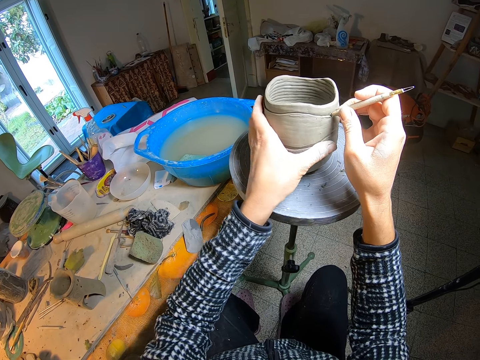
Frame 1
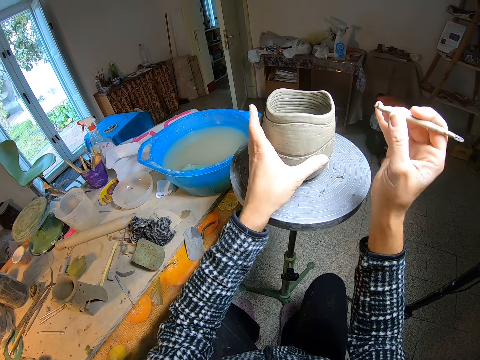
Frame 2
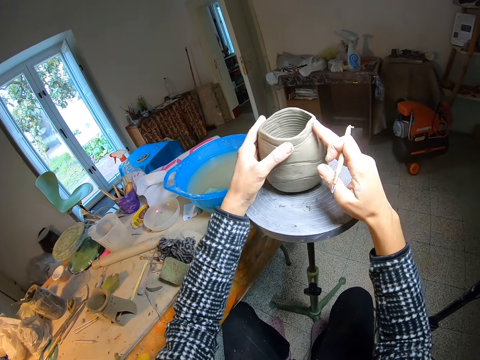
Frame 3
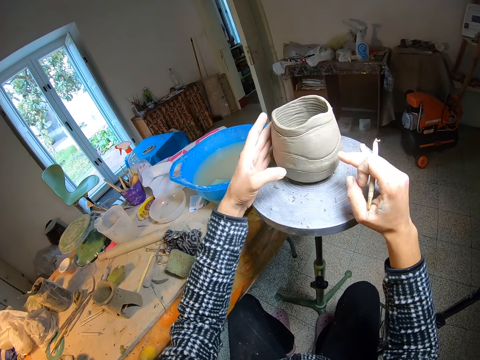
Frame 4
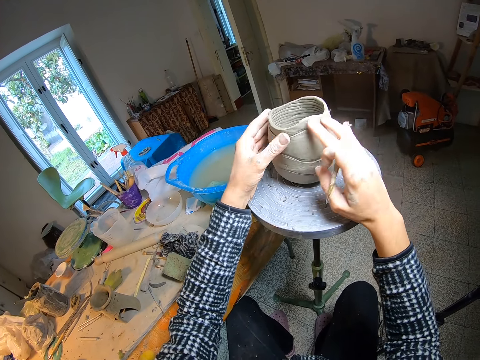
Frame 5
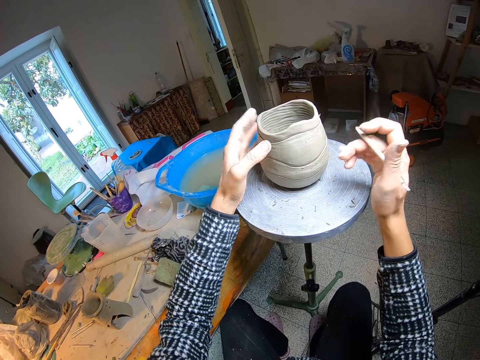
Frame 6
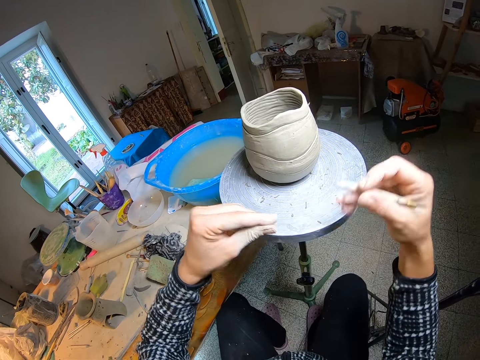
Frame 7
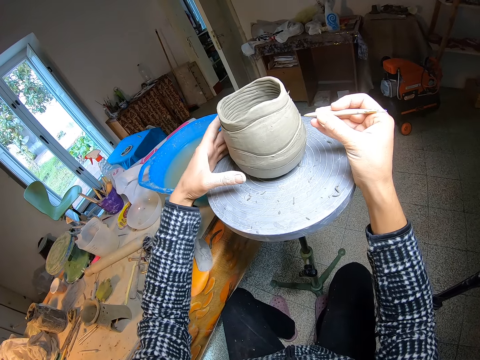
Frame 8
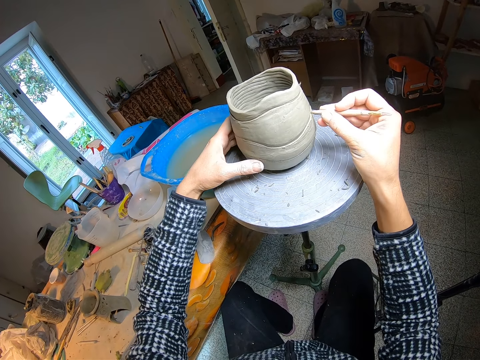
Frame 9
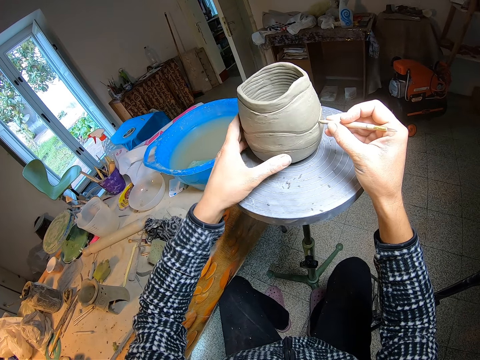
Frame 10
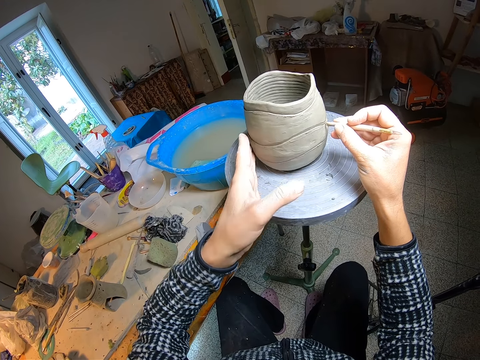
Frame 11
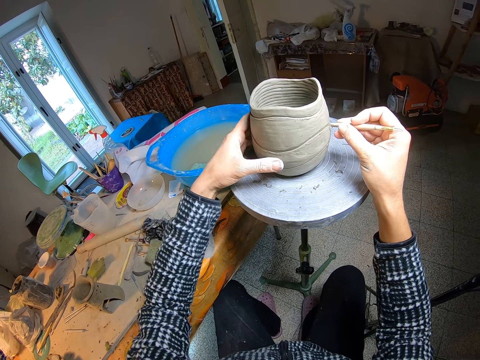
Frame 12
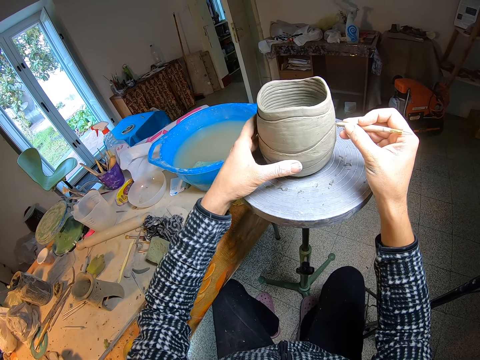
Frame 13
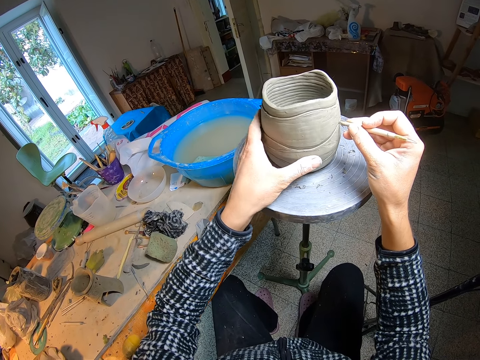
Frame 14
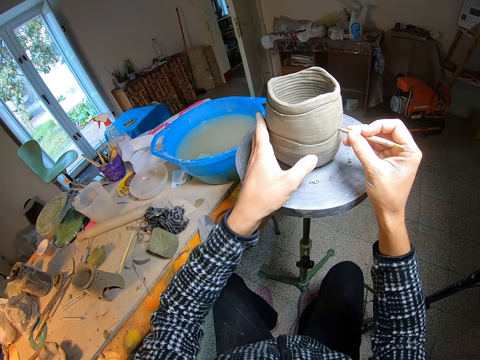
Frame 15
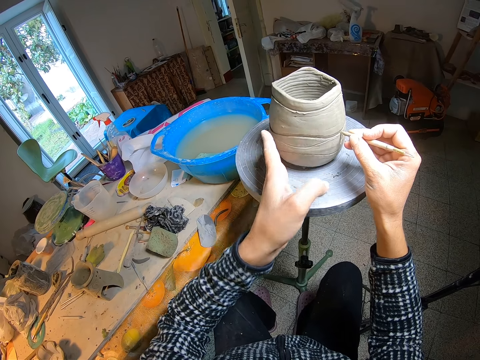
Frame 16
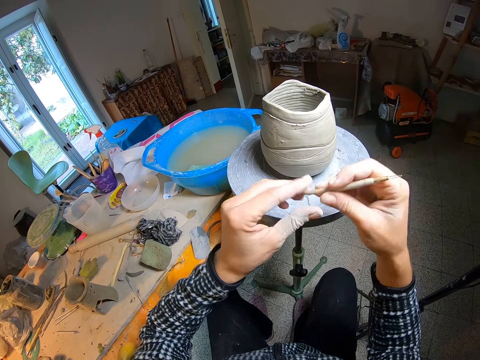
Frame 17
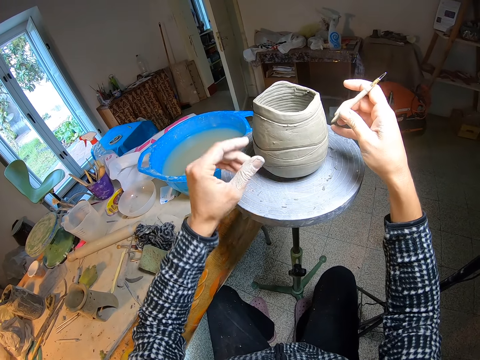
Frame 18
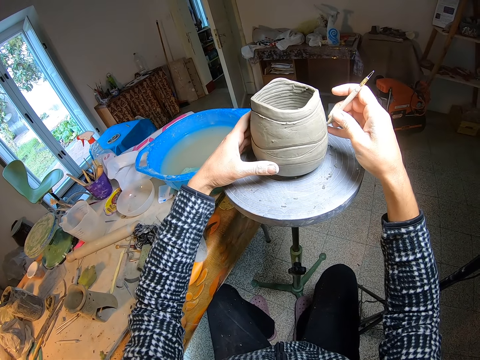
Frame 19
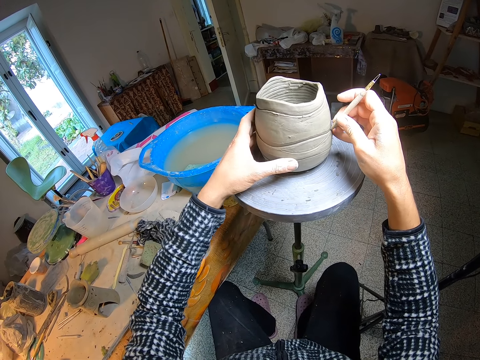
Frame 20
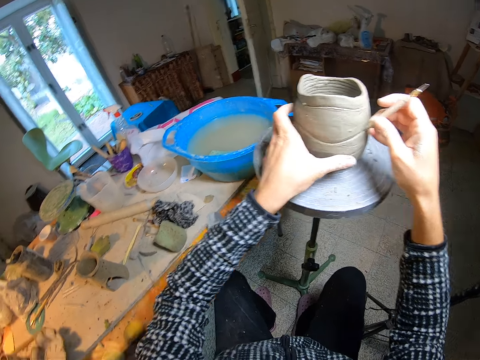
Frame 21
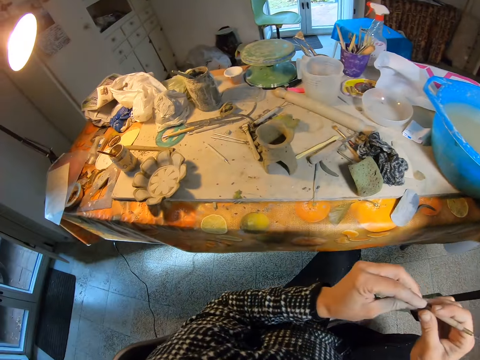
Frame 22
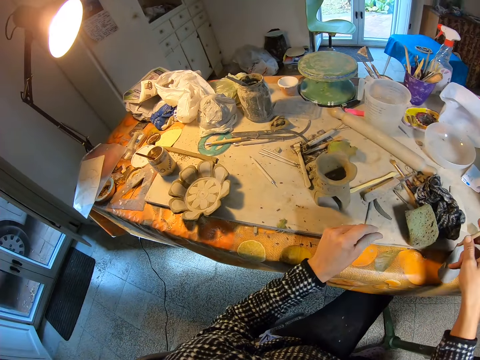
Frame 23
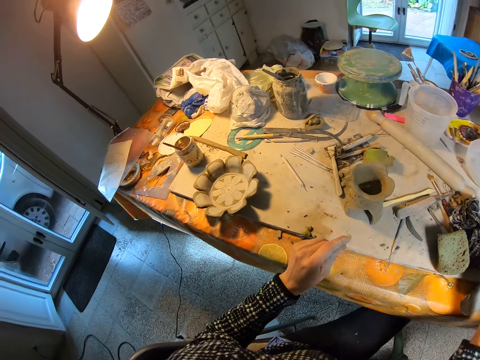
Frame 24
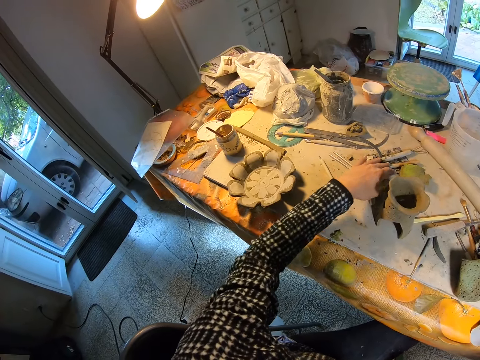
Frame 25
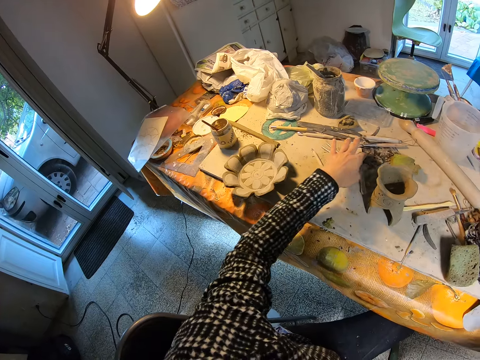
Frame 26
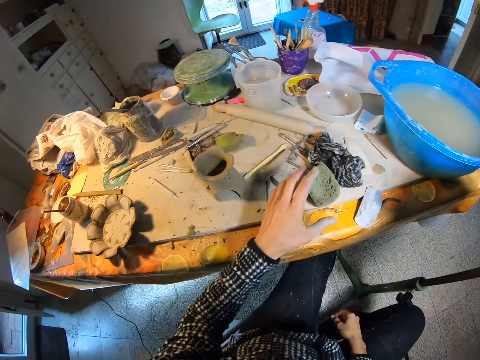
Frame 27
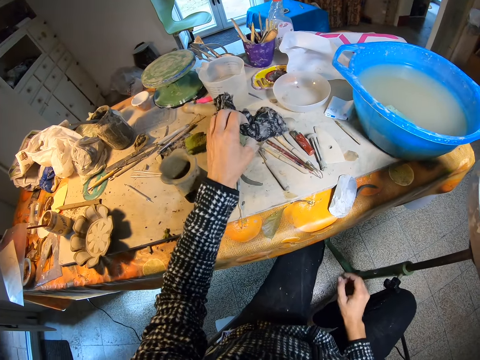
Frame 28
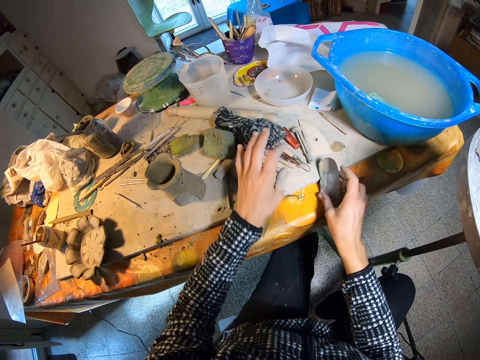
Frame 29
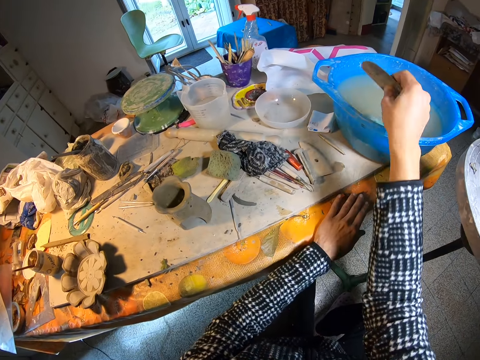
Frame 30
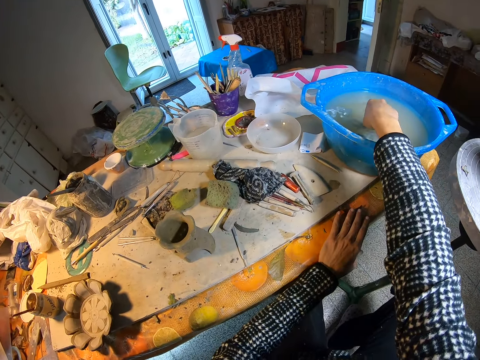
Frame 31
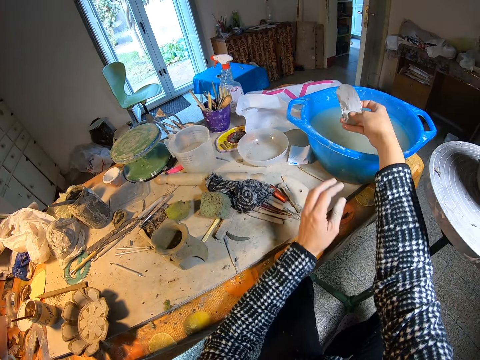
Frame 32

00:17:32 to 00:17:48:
The camera wearer tilts a craft with her hand. She sketches the craft with a potter's needle. She wipes the surface of the pottery clay with both hands. She removes a small fragment of clay from the clay cutter or potter's needle with her left hand. She holds the pottery clay on the potter's wheel with her left hand. She sketches the craft with the potter's needle. She molds the pottery clay on the potter's wheel with the clay cutter in her right hand. She tilts the craft with her hand. She sketches the craft with the potter's needle. She removes a small fragment of clay from the clay cutter with her left hand. She holds the pottery clay on the potter's wheel with her left hand. She sketches the craft with the potter's needle. She molds the pottery clay on the potter's wheel with the clay cutter in her right hand. She looks around the house. She removes a small fragment of clay on the clay cutter with her left hand. She drops the clay on the table. She drops the clay cutter on the table with her right hand. She adjusts a clay cutter on the table with her right hand. She picks a cloth and a foam from the table with her left hand. She drops the cloth and the foam on the table with her left hand. She picks up a clay carving tool from the table with her right hand. She dips the clay carving tool inside the water in the plastic bucket with her right hand.

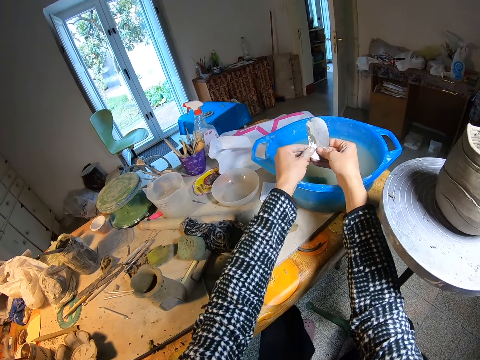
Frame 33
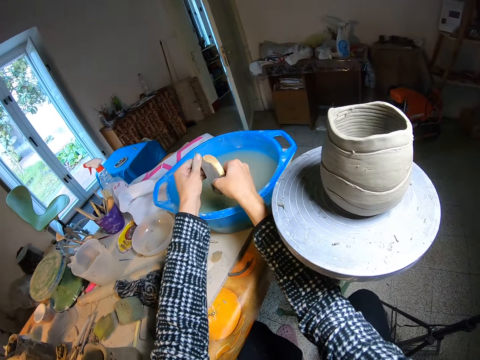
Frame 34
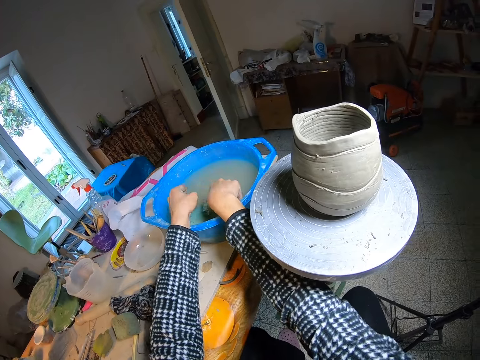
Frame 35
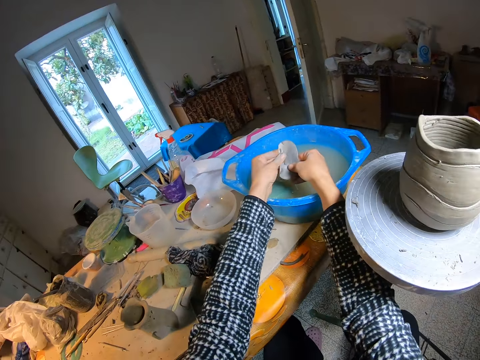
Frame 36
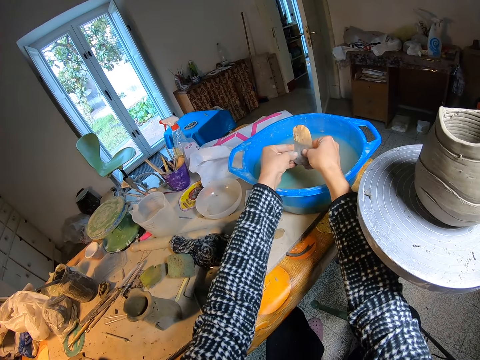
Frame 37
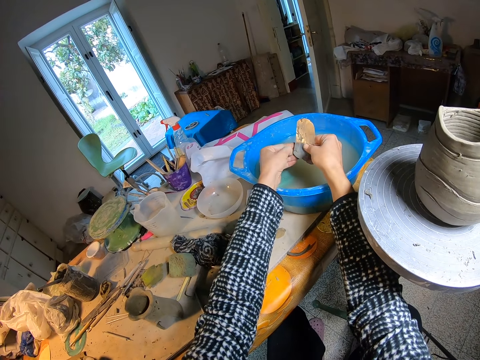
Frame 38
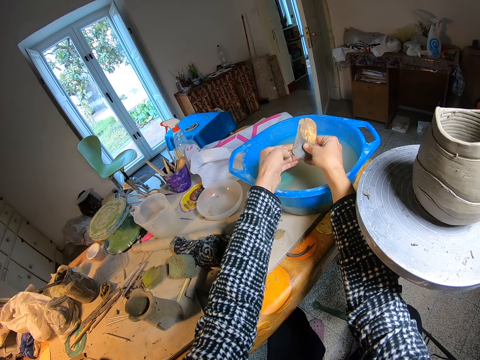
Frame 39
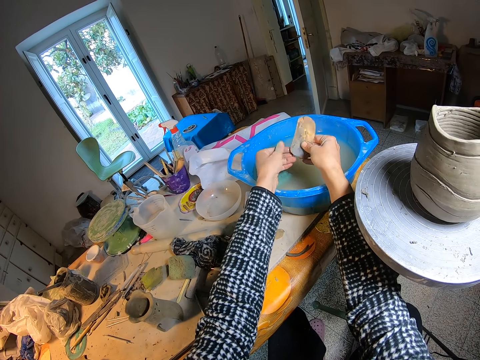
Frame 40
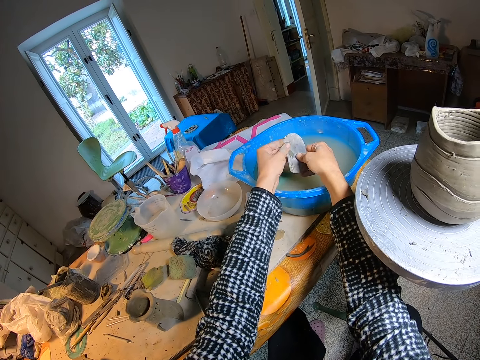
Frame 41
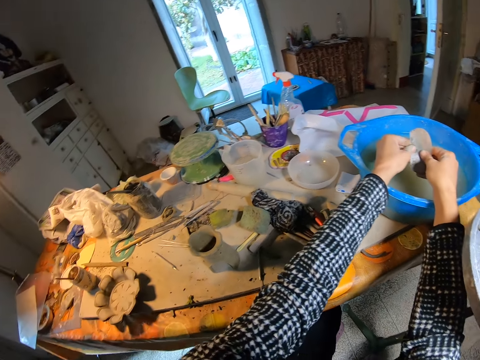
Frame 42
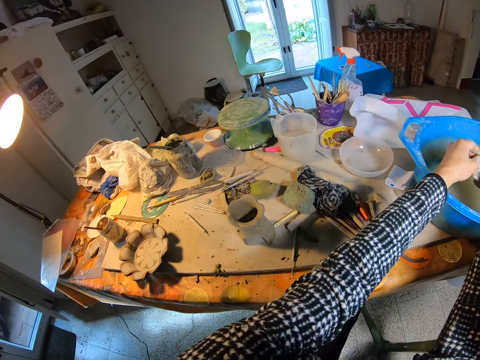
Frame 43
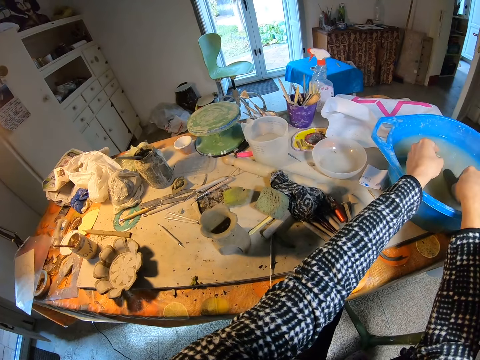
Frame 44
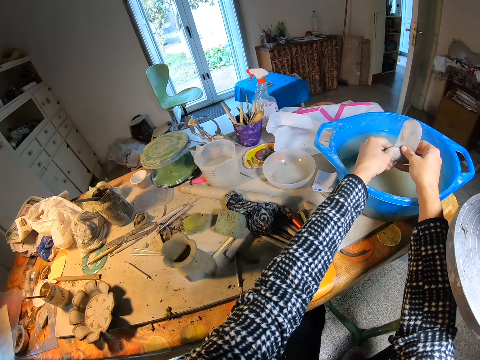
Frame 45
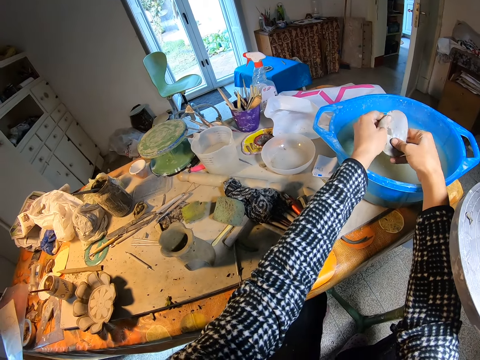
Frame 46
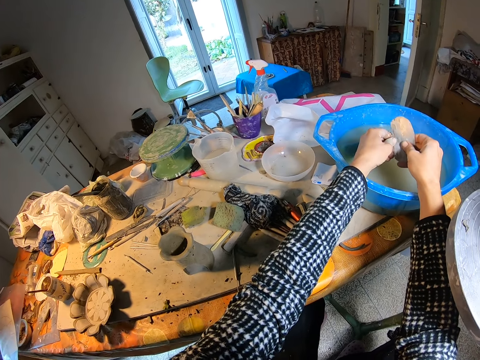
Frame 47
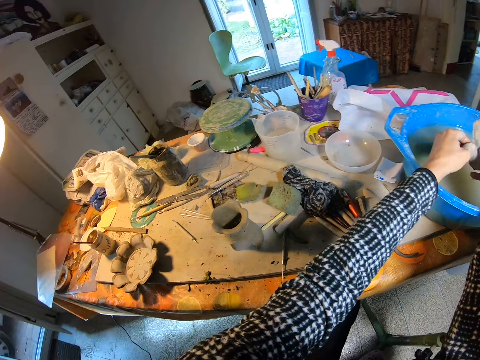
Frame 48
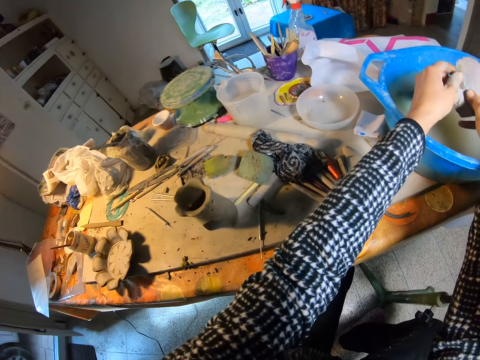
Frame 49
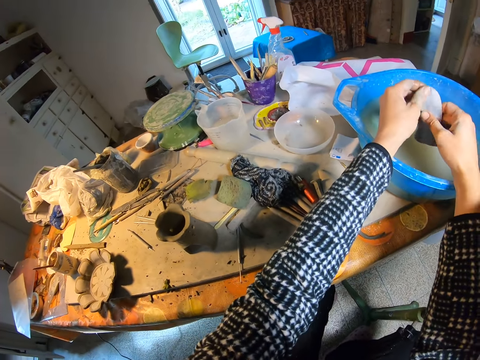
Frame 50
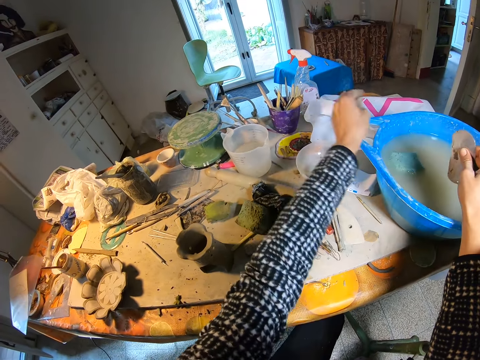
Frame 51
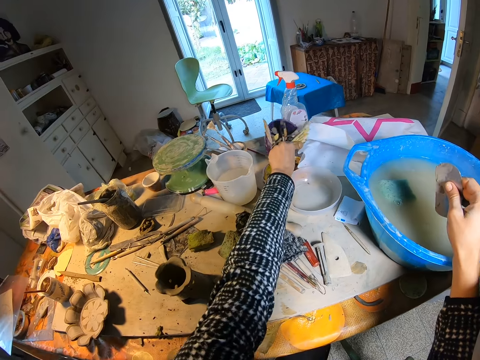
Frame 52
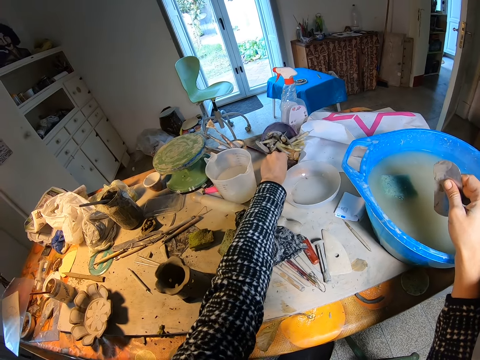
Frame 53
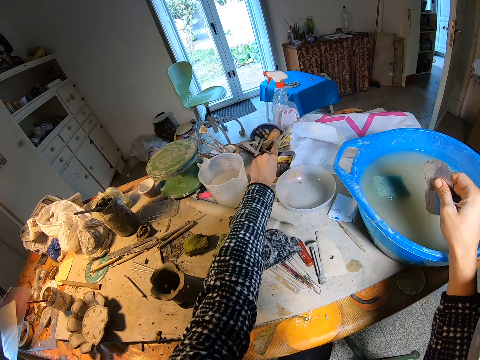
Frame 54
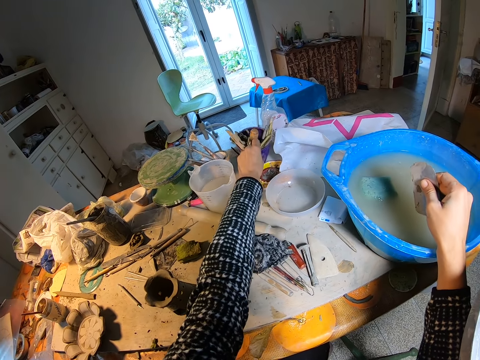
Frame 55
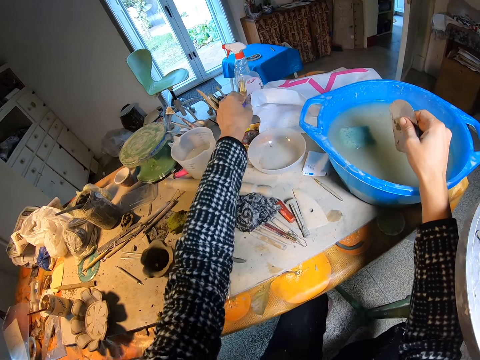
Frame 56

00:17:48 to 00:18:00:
The camera wearer cleans the surface of the clay carving tool with both hands. She dips the clay carving tool inside the water in the plastic bucket with her right hand. She cleans the surface of the clay carving tool with both hands. She dips the clay carving tool inside the water in the plastic bucket with her right hand. She cleans the surface of the clay carving tool with both hands. She holds the clay carving tool with her right hand. She checks a bunch of clay cutters in a container on the table with her left hand. She touches items on the table.
